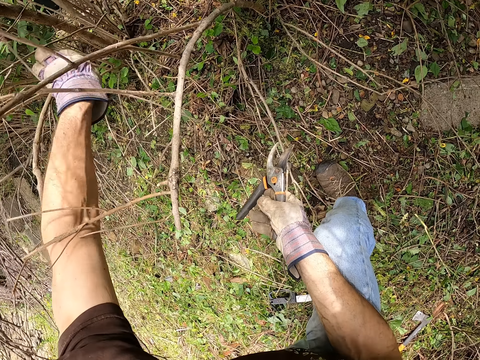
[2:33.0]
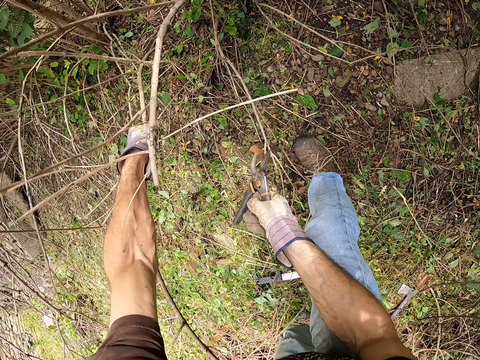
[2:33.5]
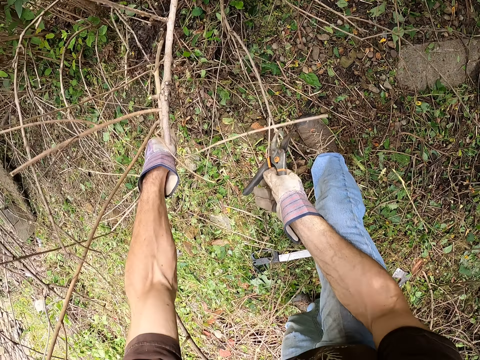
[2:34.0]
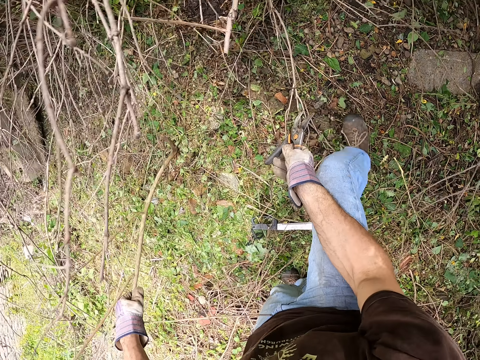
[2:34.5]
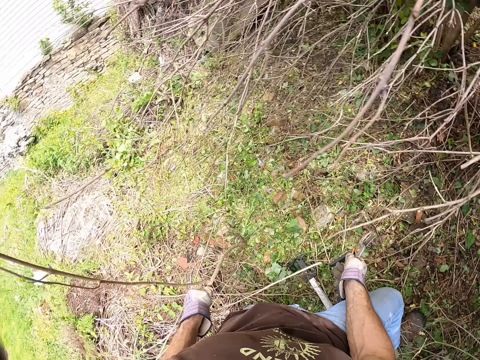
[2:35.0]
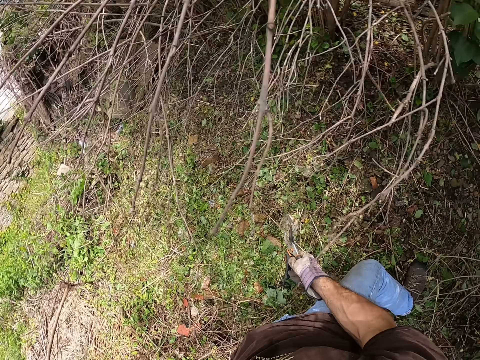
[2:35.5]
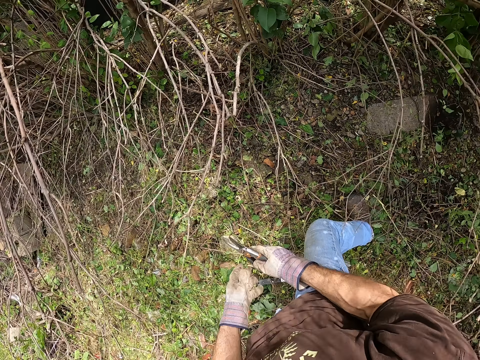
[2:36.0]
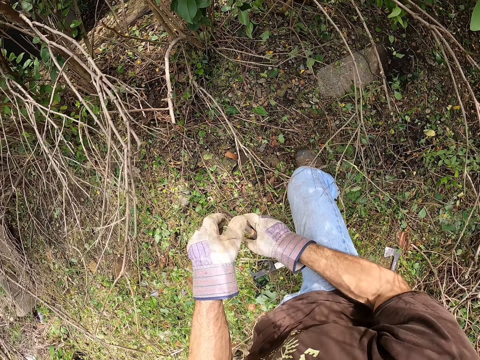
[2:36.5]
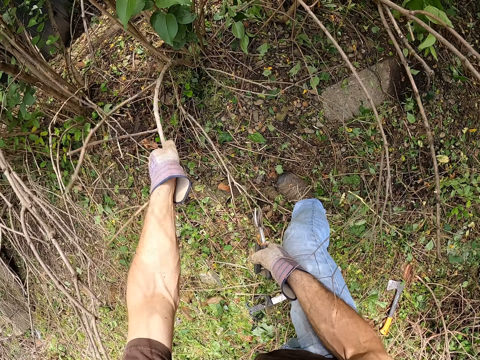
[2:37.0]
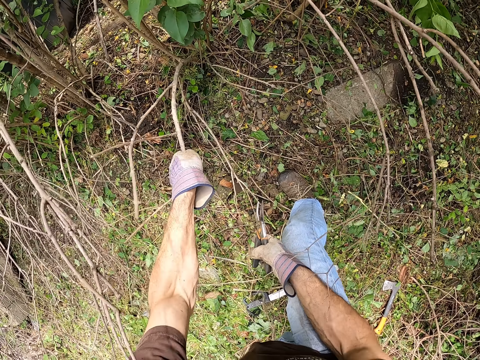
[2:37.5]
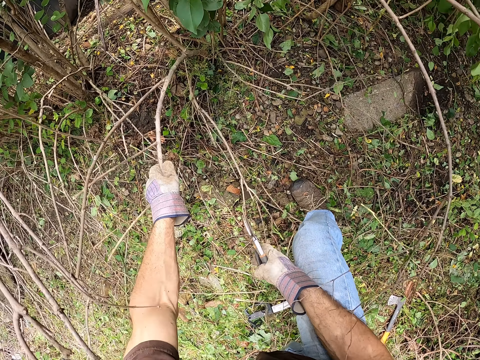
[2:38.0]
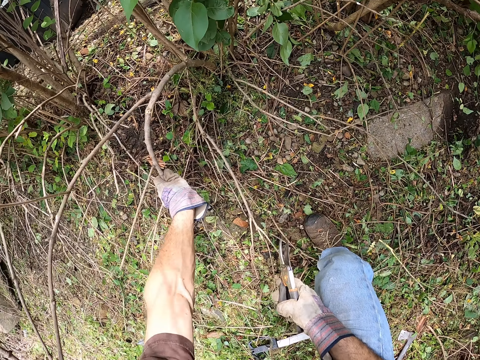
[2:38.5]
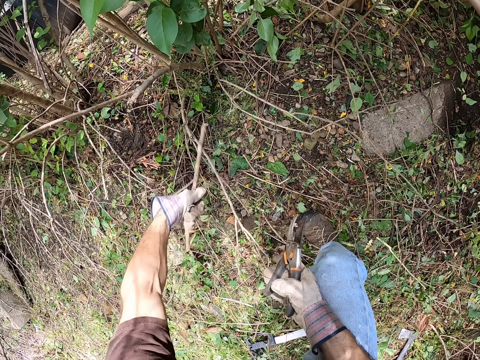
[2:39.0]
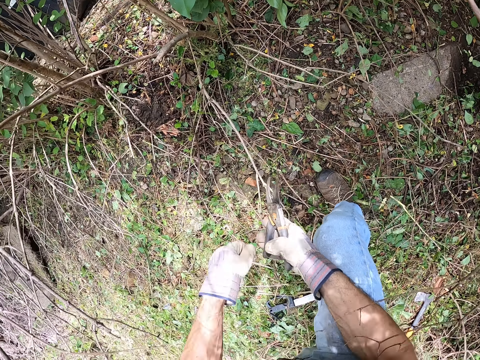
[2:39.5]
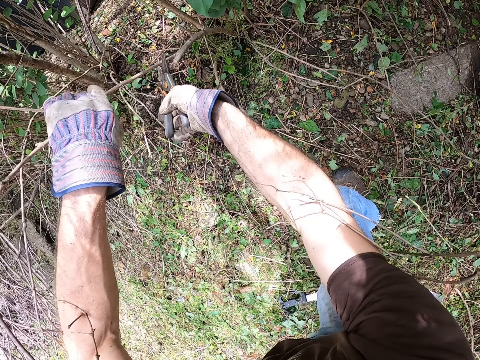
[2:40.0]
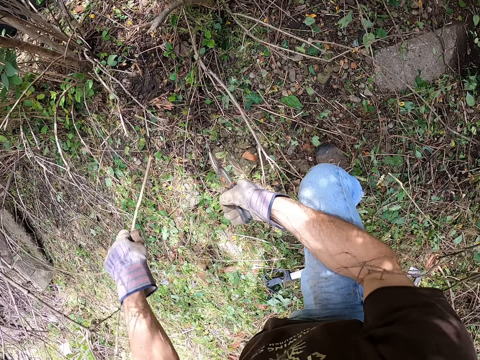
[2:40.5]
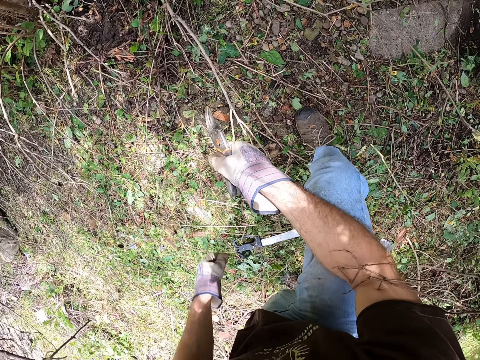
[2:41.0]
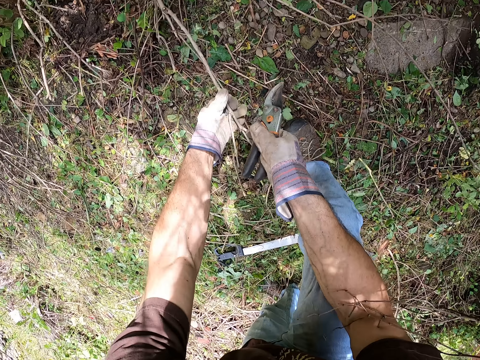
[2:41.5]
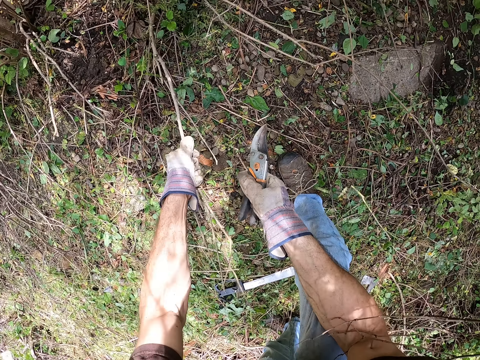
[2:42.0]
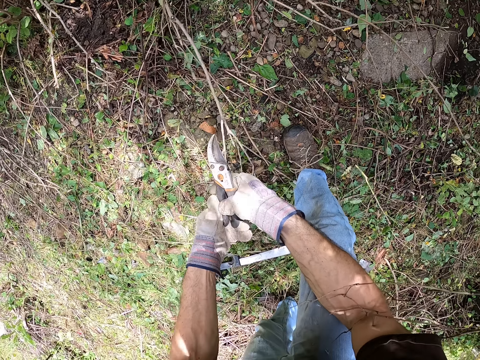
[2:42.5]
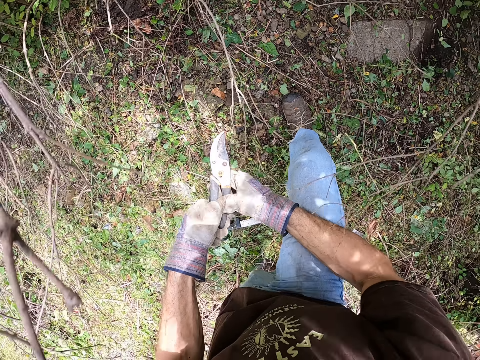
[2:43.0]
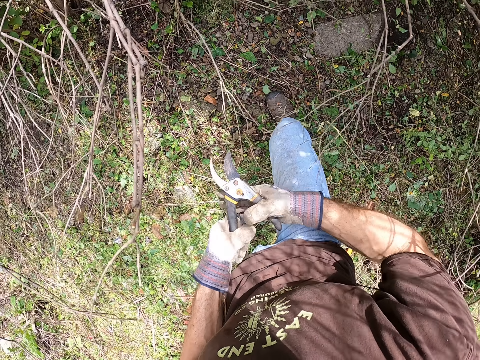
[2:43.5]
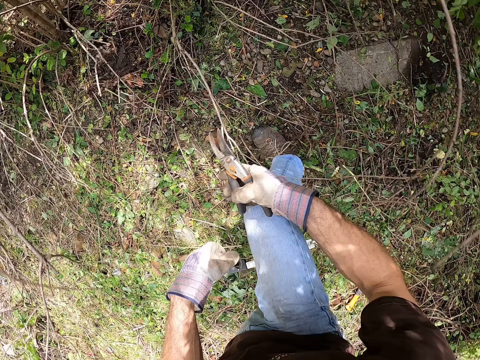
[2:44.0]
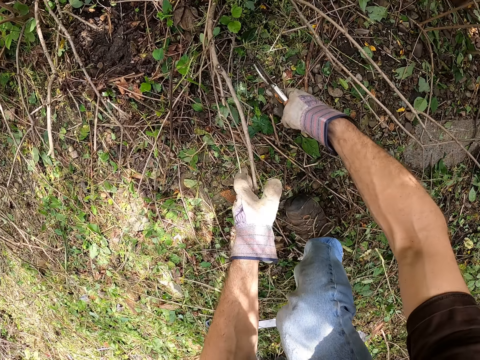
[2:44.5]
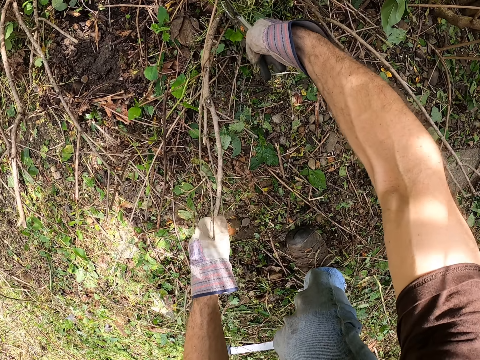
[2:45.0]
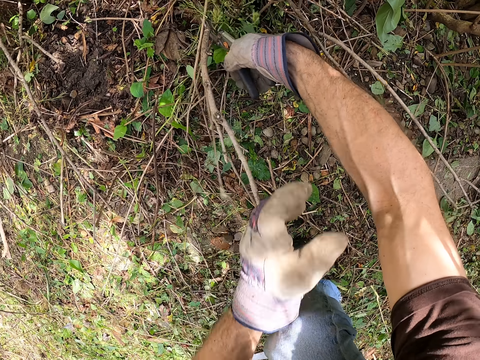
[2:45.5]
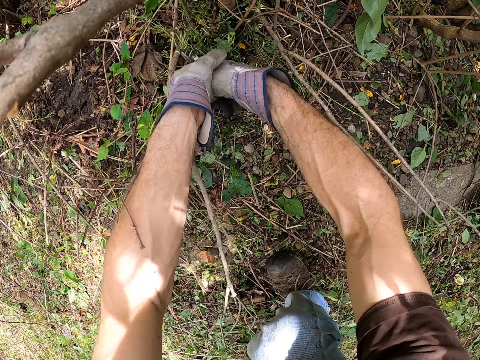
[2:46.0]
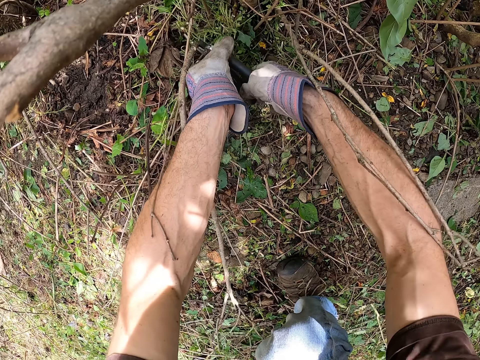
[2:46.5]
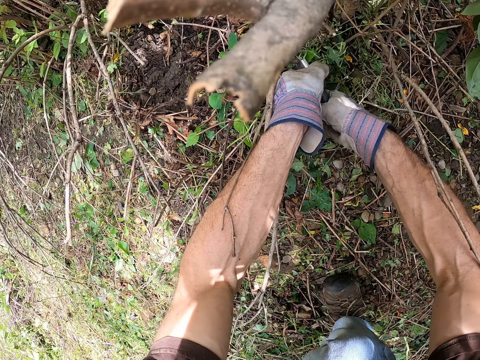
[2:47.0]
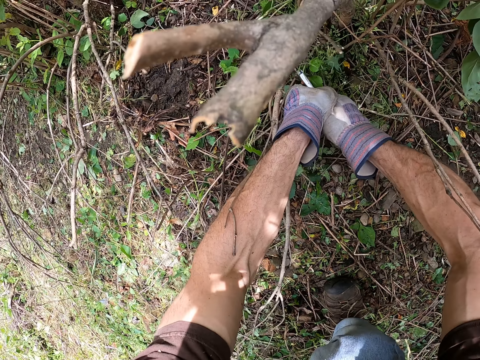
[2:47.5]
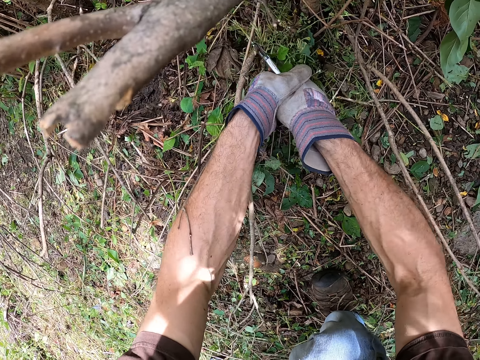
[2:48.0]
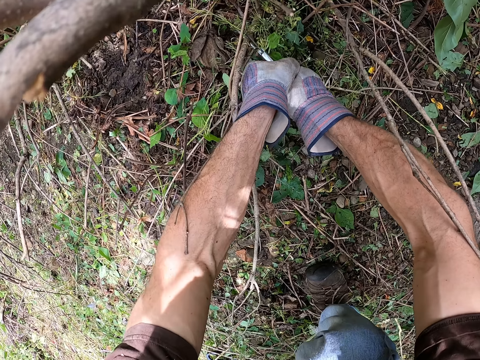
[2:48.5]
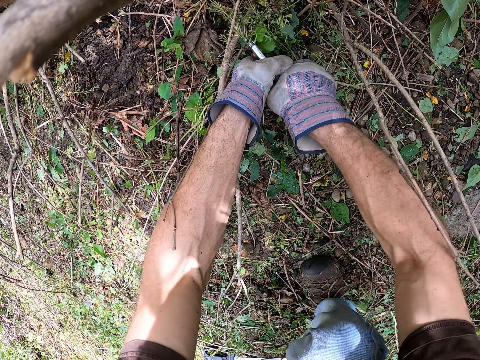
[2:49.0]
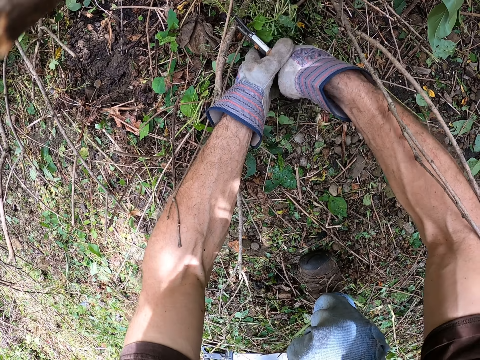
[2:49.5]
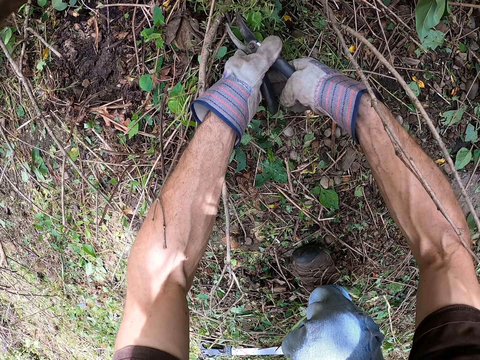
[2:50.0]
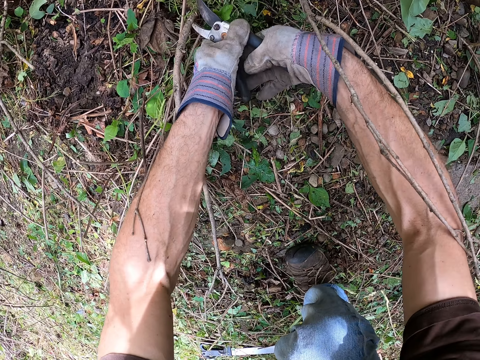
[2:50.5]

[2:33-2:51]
The camera wearer uproots a tree from the ground with his left hand. He cuts the tree branch. He drops the tree on the ground. He cuts off a branch with his left hand. He breaks the tree branch. He drops the branch on the ground. He holds the branch with his left hand and cuts the branch with the pruner. He pulls the tree branch. He drops the branch on the ground. He pulls the branch with his left hand. He adjusts the pruner in his hands. He holds the branch with his left hand. He cuts the branch with the pruner. He pulls the tree branch.

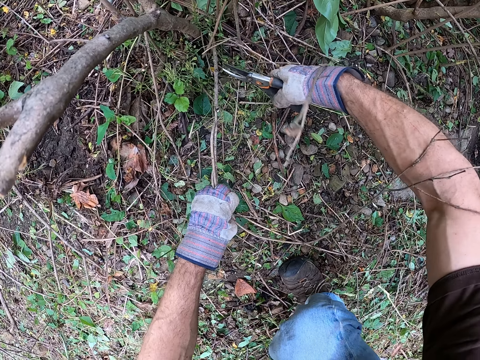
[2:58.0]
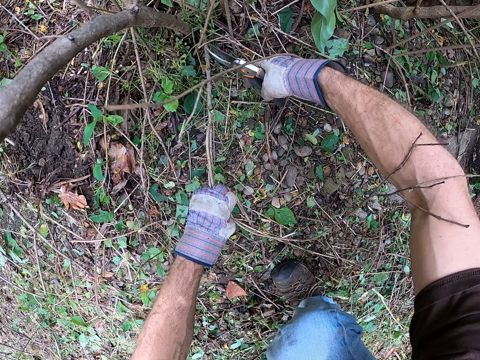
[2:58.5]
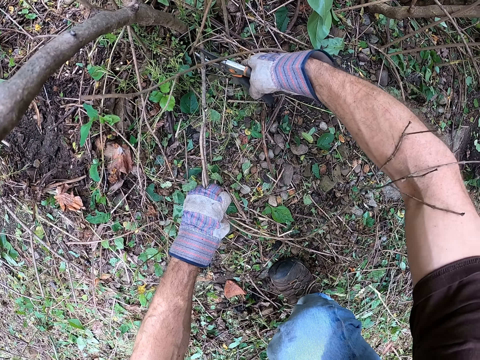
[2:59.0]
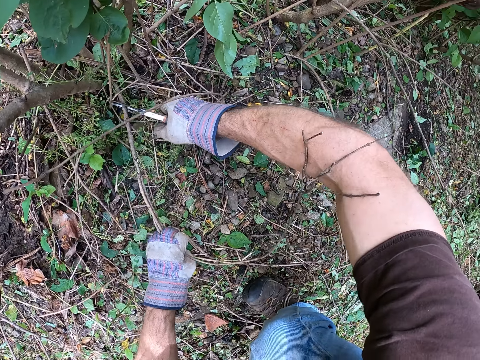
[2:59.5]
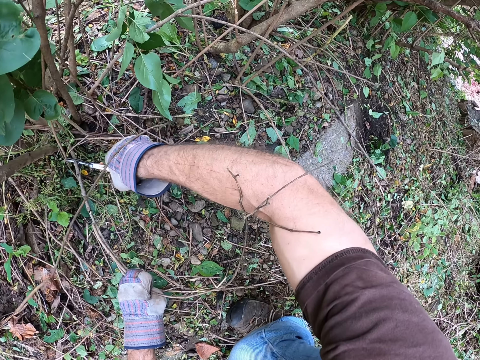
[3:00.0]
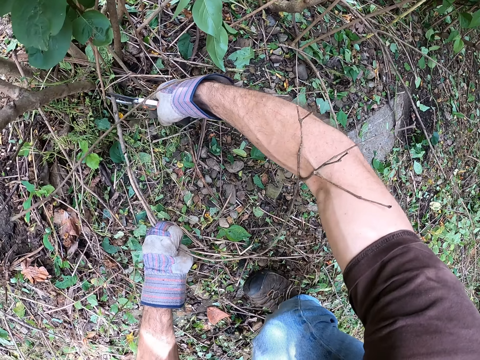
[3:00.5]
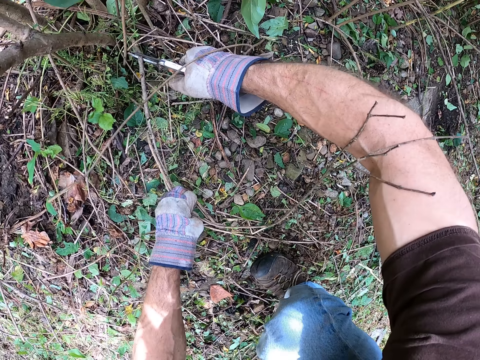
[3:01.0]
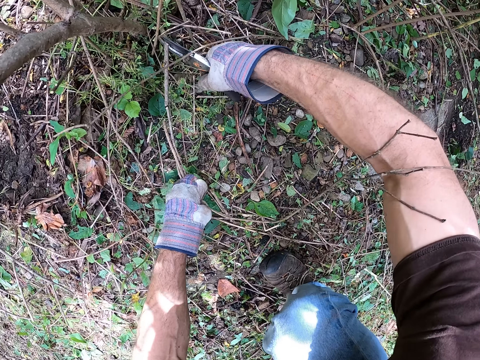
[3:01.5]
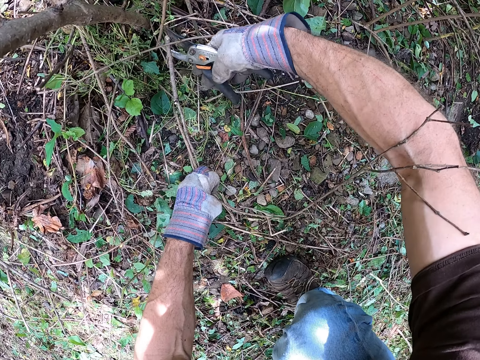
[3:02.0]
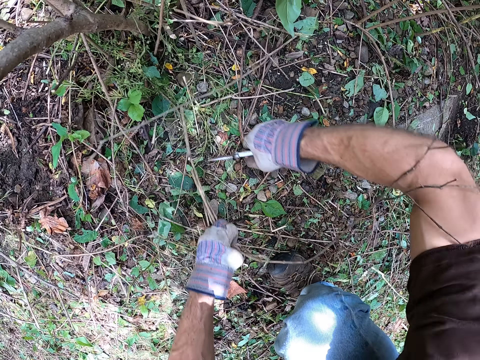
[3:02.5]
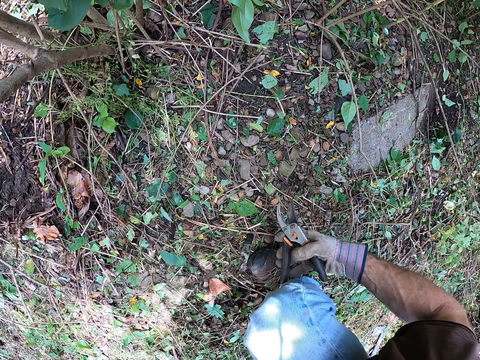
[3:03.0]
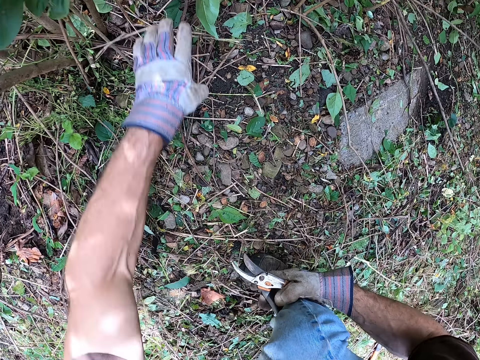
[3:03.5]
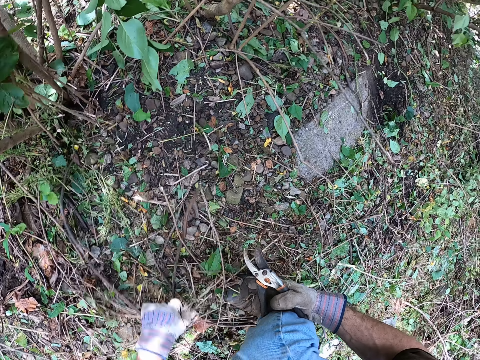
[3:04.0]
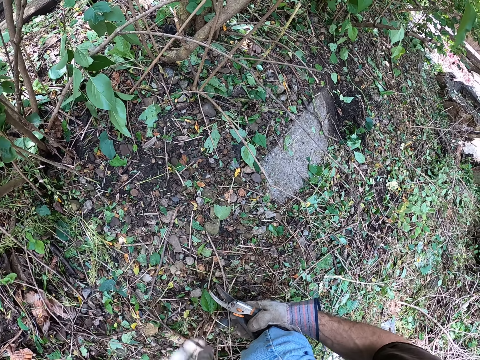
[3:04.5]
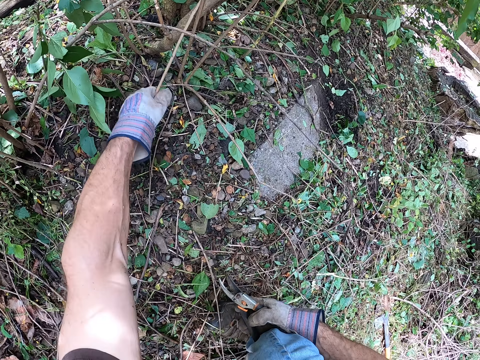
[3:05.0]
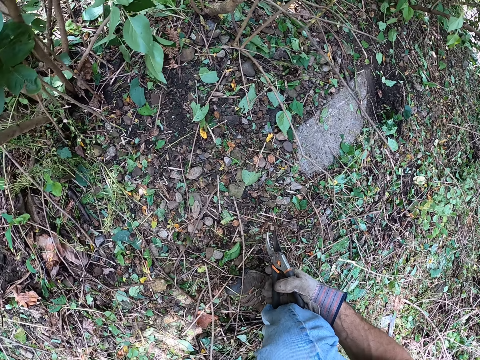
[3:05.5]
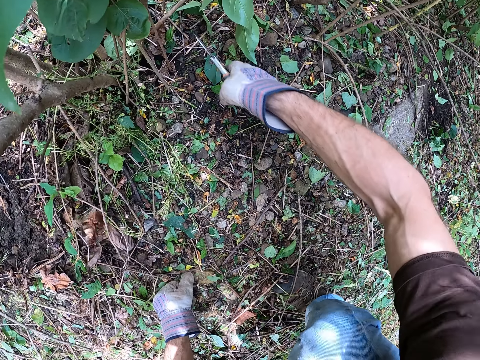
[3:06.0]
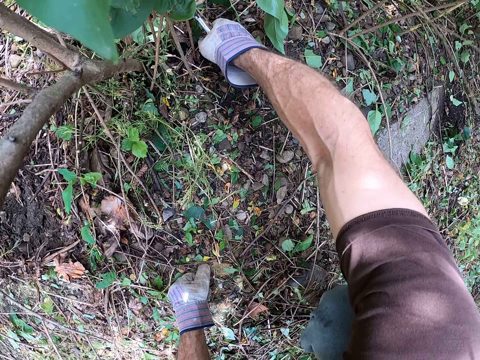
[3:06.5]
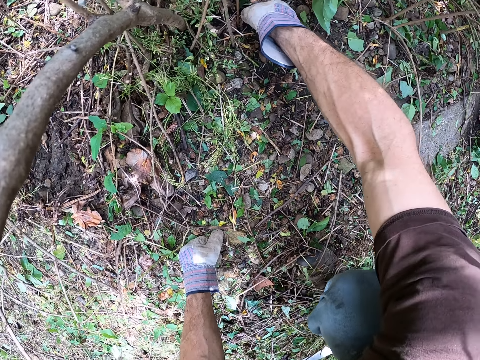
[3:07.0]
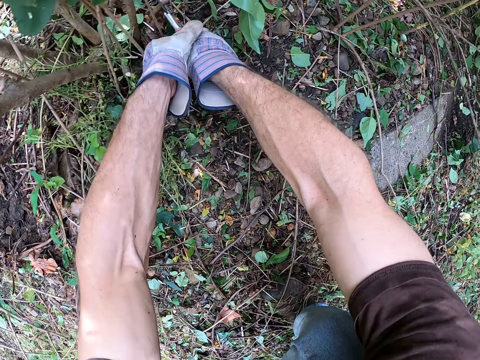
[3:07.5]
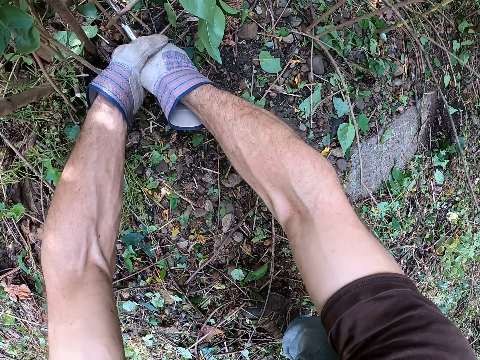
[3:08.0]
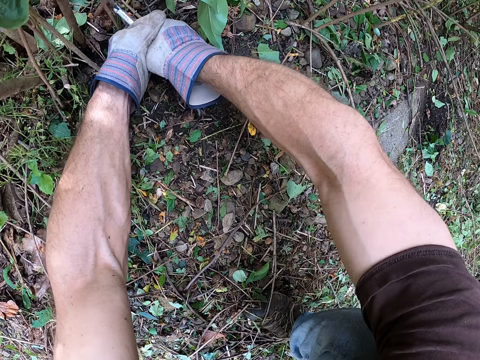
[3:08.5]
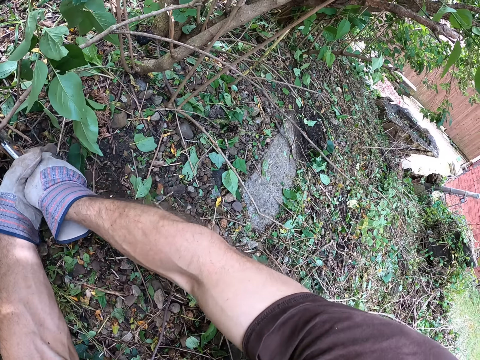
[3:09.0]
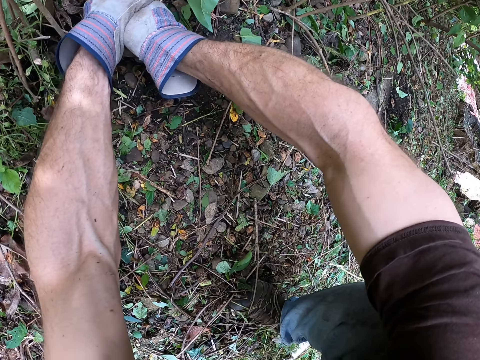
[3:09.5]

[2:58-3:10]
The camera wearer pulls the tree branch. He cuts the tree branch. He packs the dead branches away with his left hand. He packs the dead branches away again. He pulls the tree branch. He pulls the tree branch again. He cuts the branch with the pruner. He pulls the tree branch.
